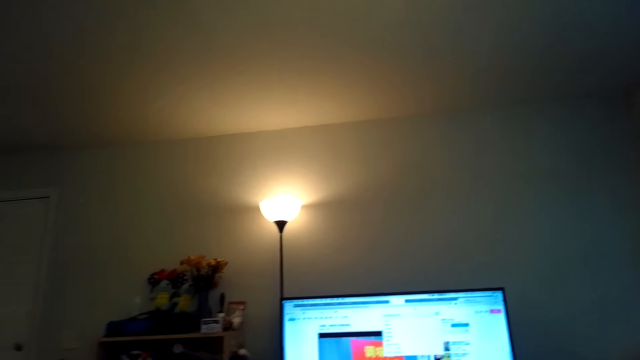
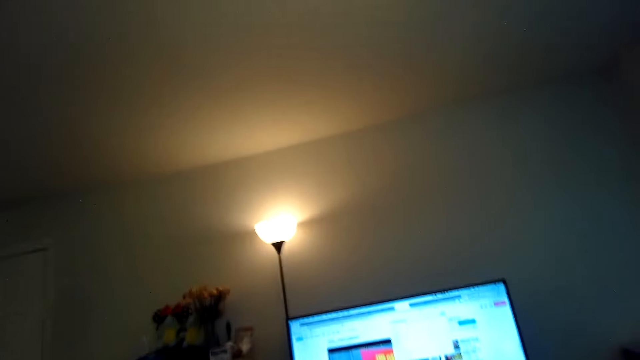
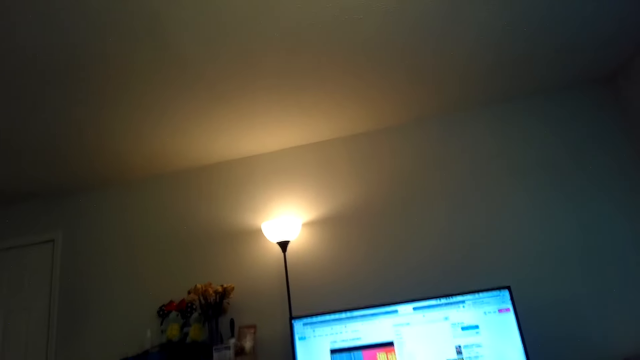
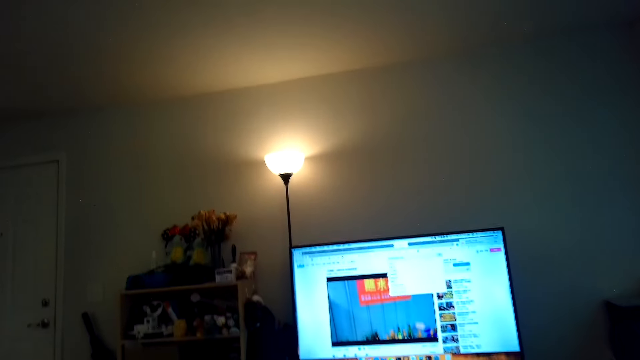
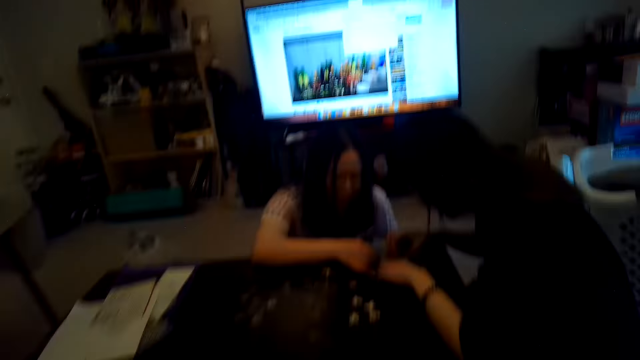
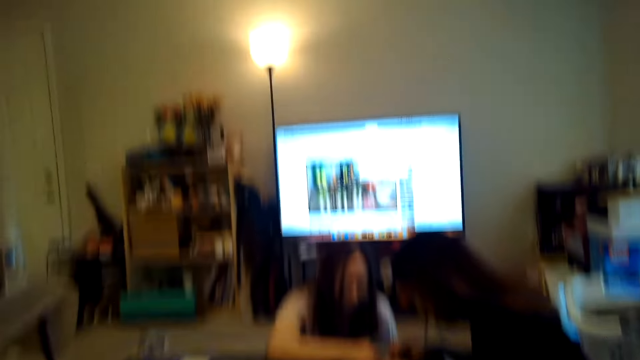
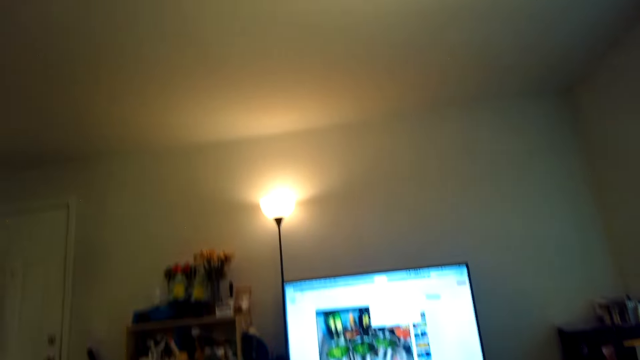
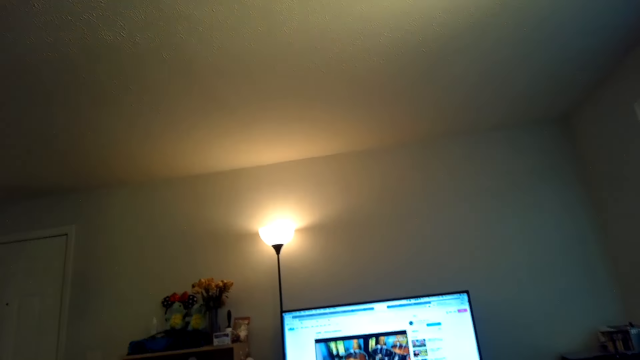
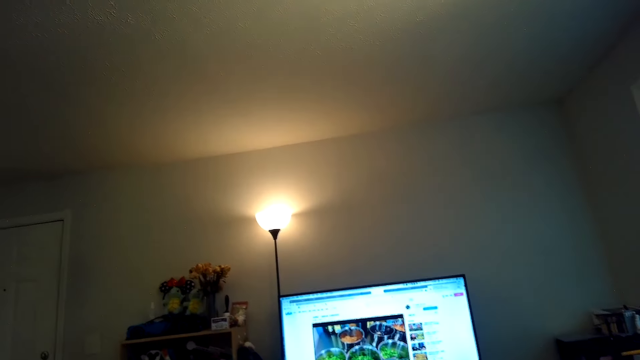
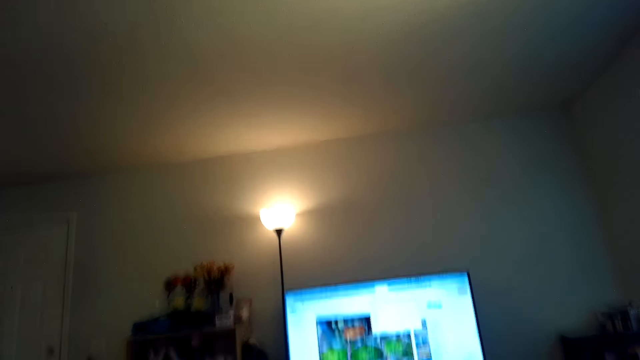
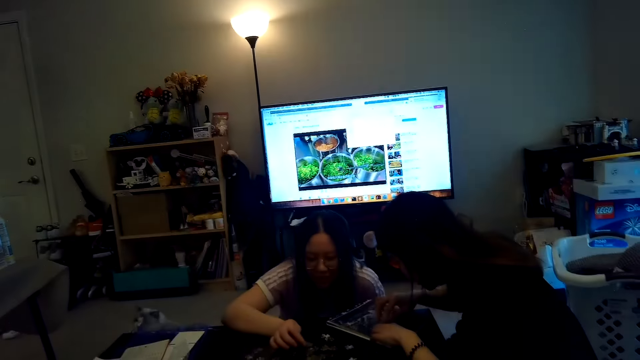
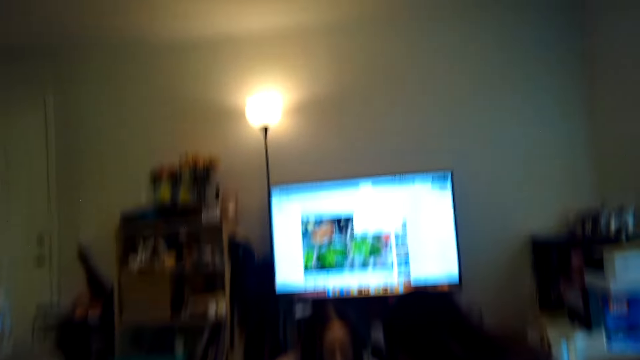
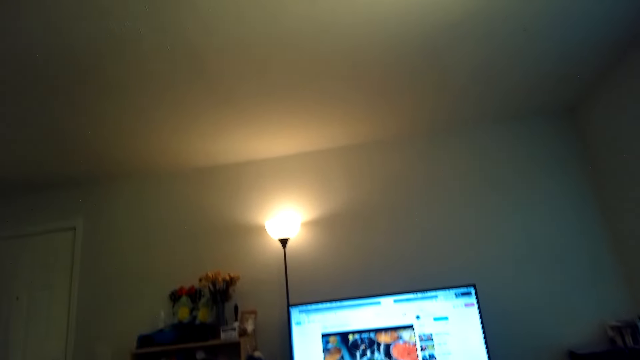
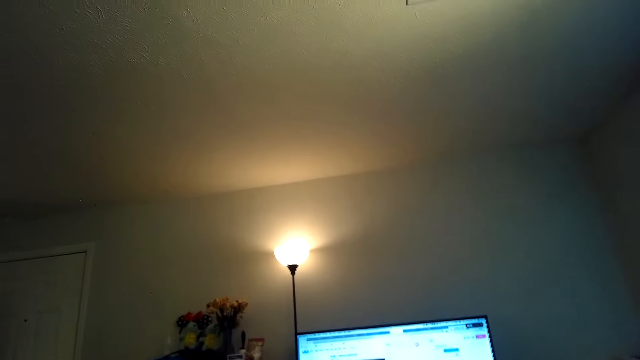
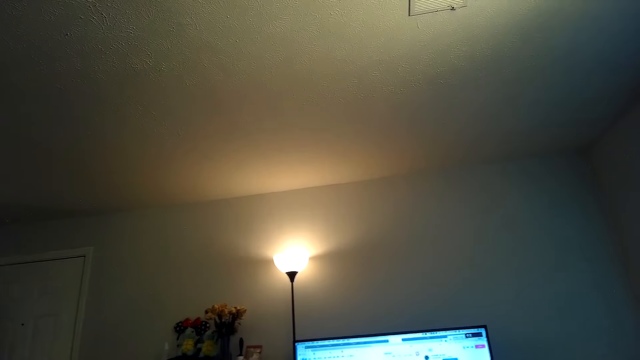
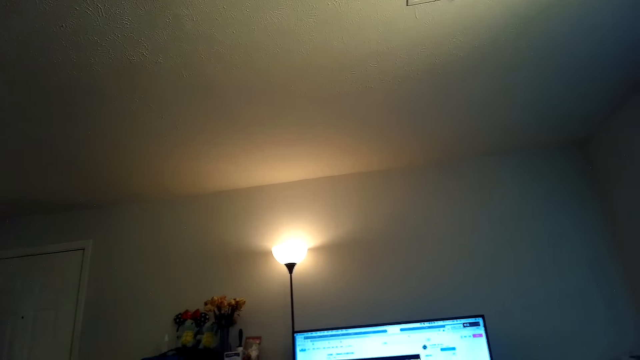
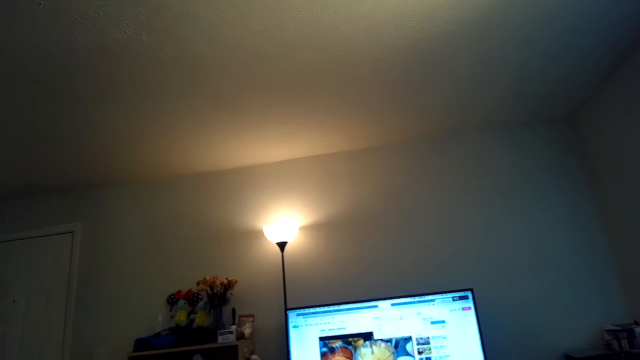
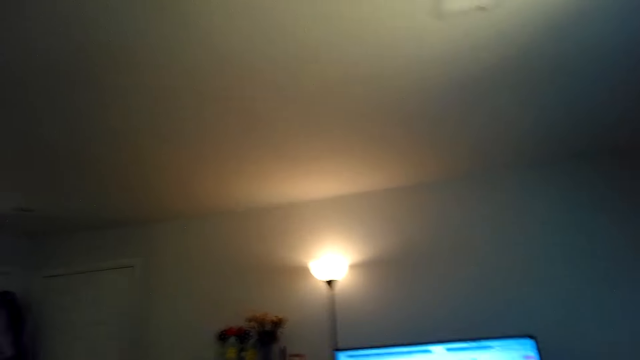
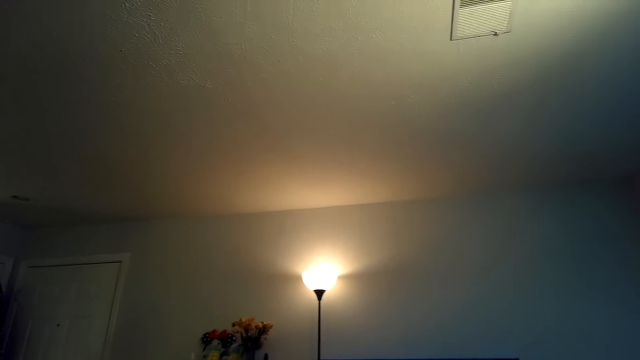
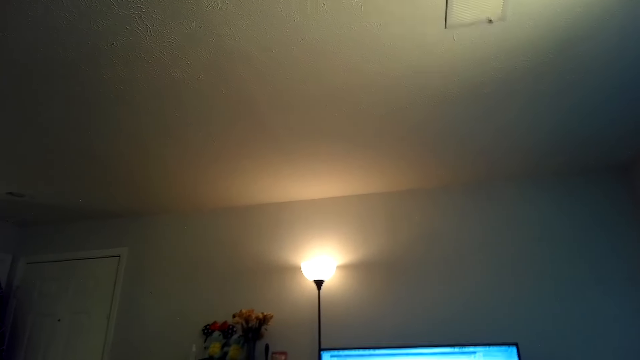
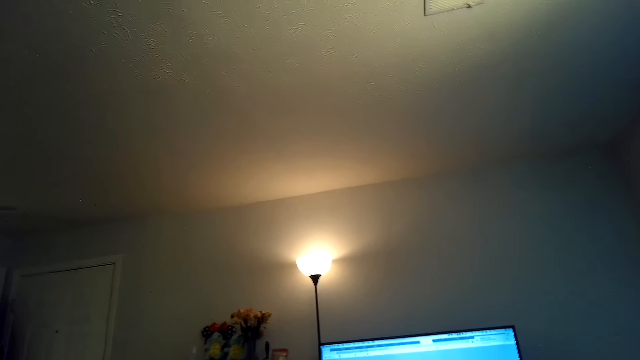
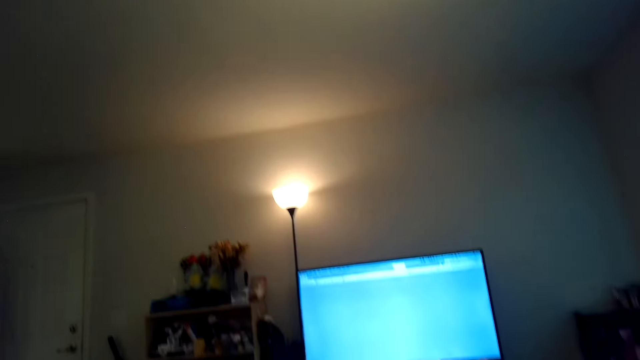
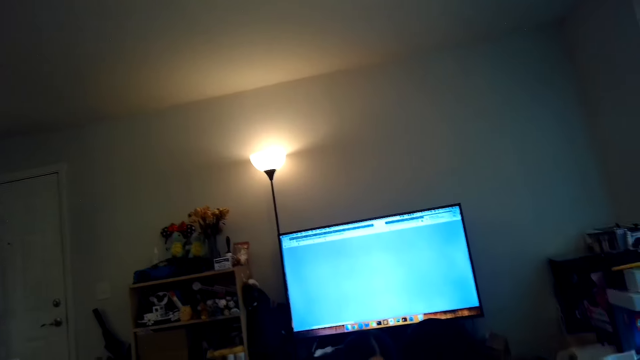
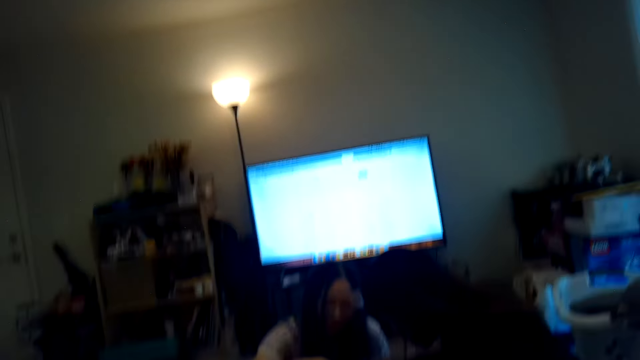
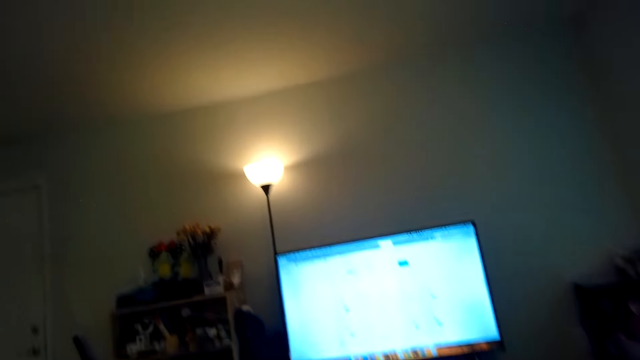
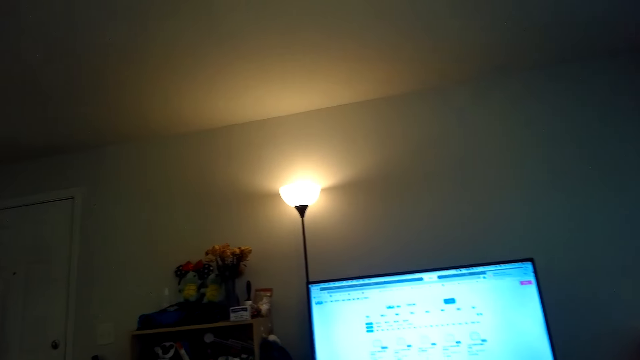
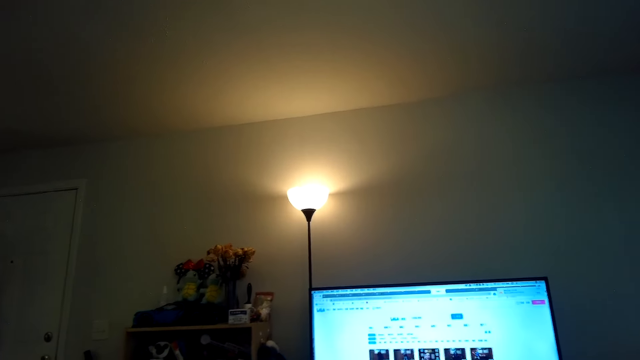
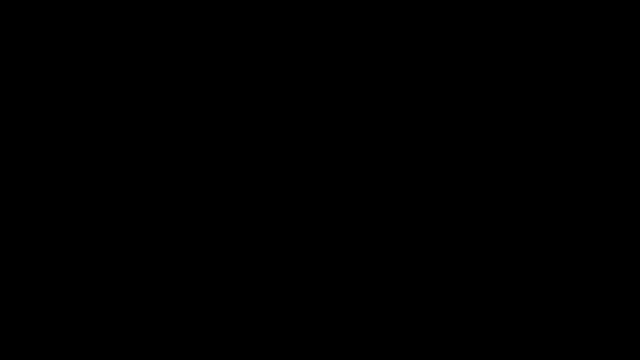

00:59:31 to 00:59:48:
The camera wearer looks up and looks at the television.
